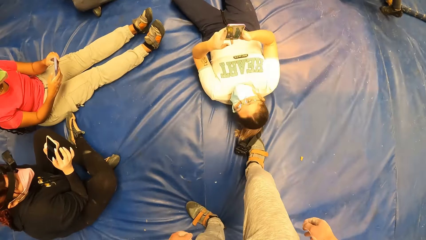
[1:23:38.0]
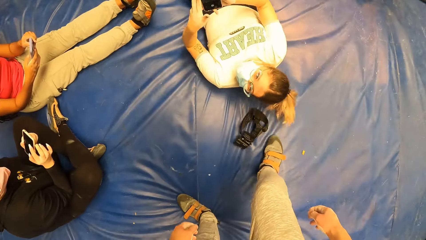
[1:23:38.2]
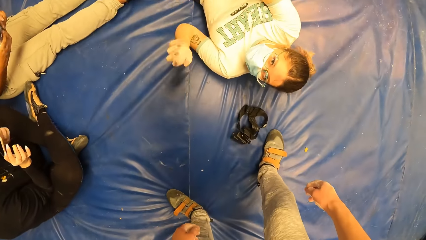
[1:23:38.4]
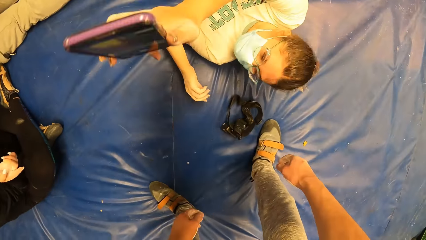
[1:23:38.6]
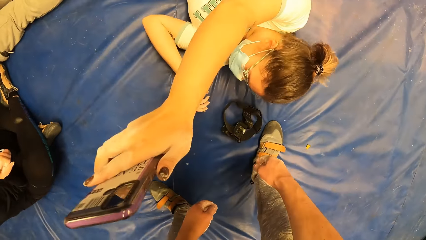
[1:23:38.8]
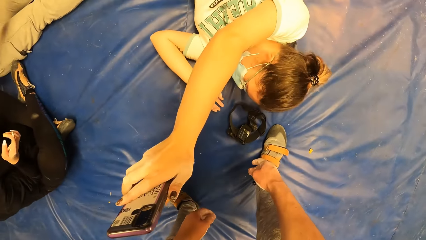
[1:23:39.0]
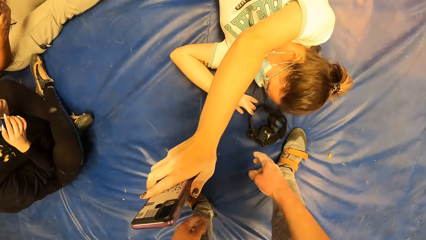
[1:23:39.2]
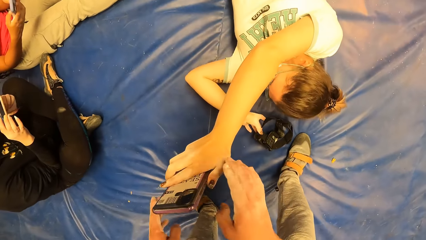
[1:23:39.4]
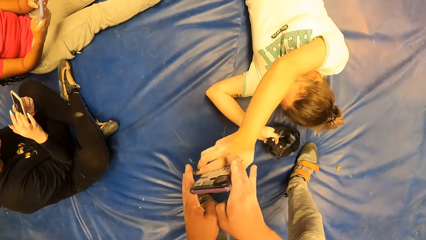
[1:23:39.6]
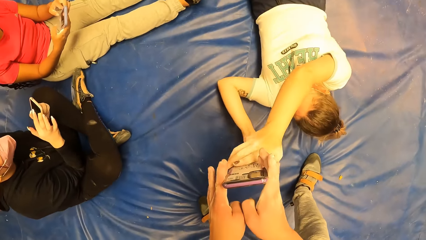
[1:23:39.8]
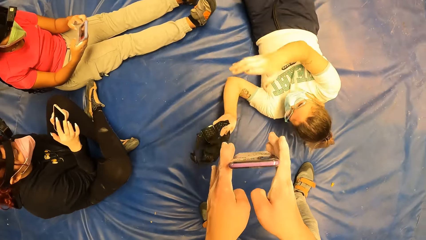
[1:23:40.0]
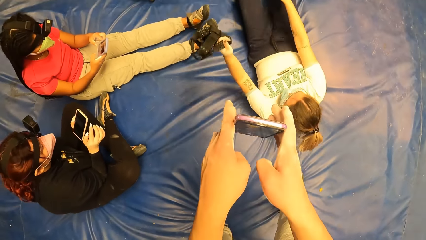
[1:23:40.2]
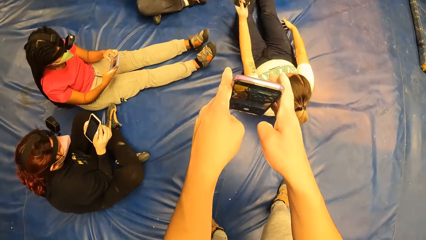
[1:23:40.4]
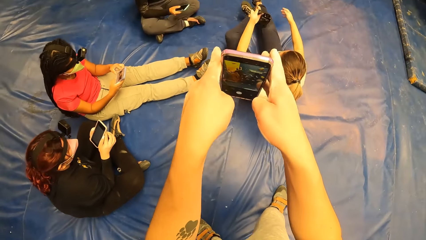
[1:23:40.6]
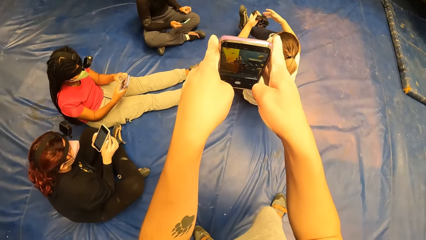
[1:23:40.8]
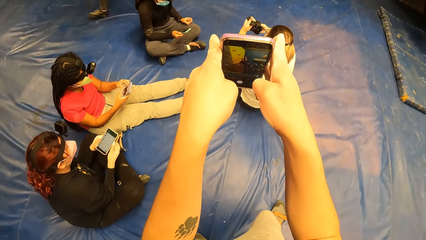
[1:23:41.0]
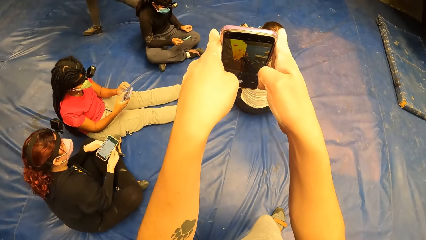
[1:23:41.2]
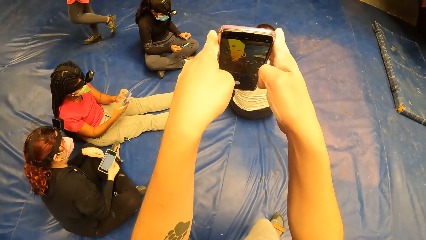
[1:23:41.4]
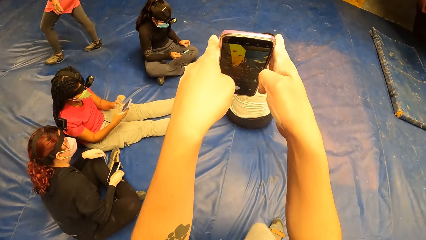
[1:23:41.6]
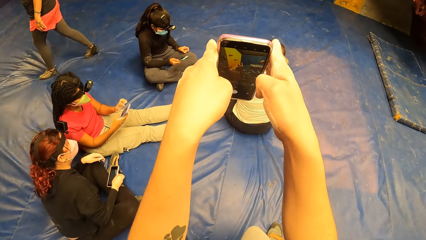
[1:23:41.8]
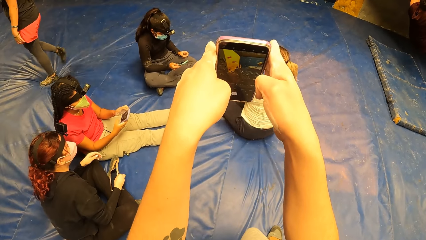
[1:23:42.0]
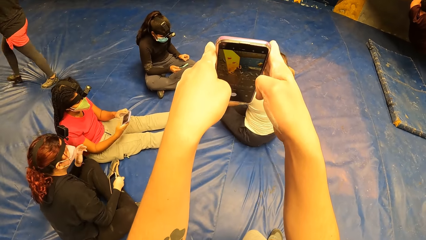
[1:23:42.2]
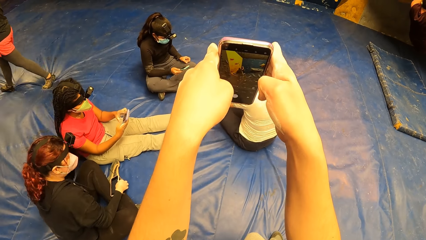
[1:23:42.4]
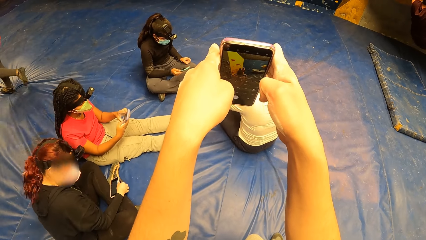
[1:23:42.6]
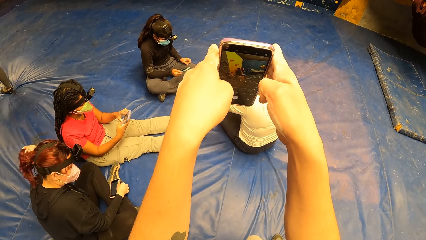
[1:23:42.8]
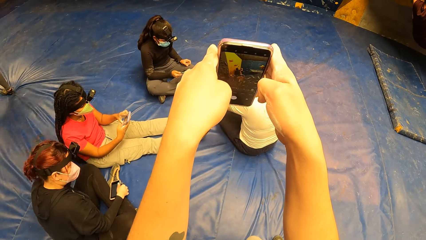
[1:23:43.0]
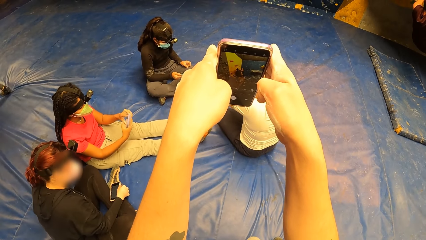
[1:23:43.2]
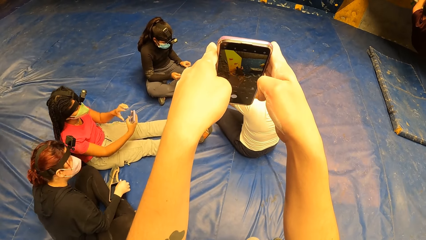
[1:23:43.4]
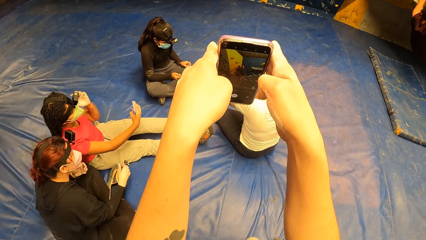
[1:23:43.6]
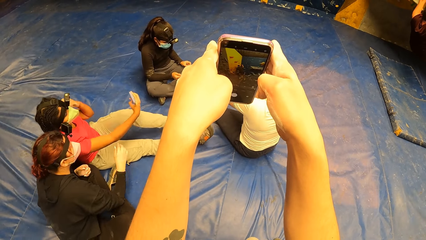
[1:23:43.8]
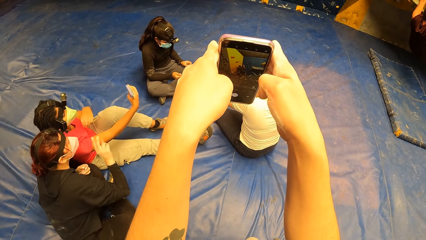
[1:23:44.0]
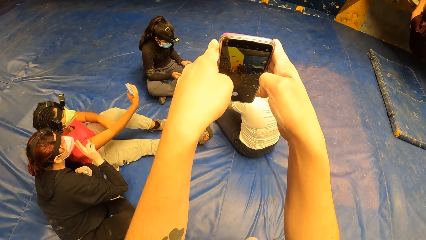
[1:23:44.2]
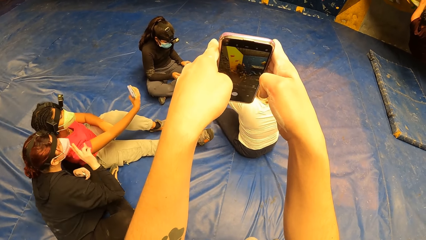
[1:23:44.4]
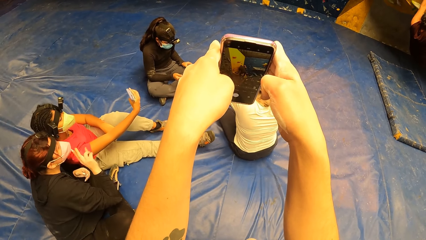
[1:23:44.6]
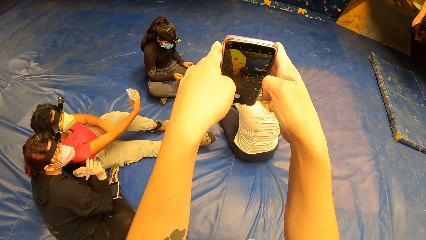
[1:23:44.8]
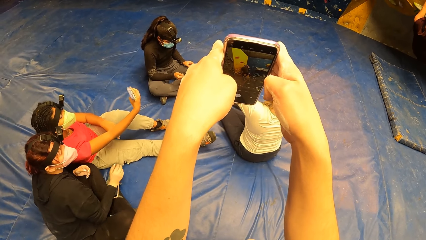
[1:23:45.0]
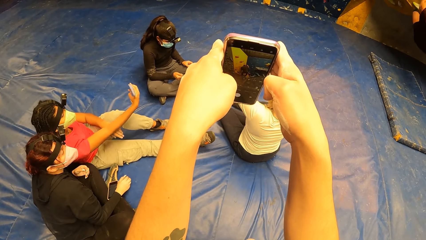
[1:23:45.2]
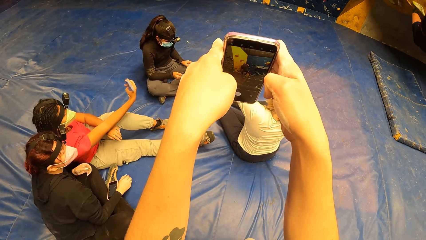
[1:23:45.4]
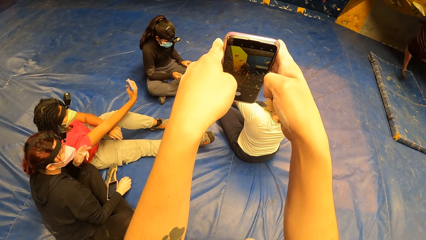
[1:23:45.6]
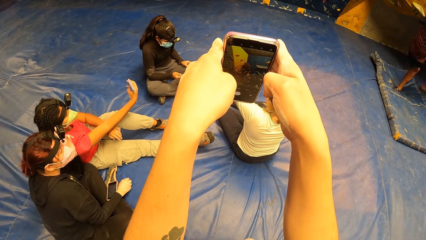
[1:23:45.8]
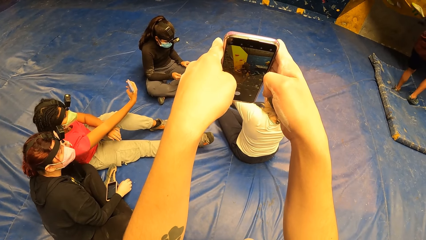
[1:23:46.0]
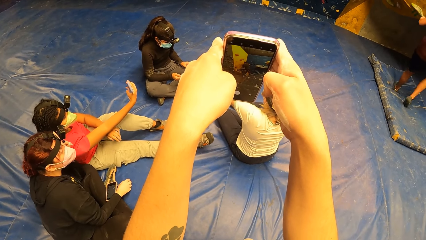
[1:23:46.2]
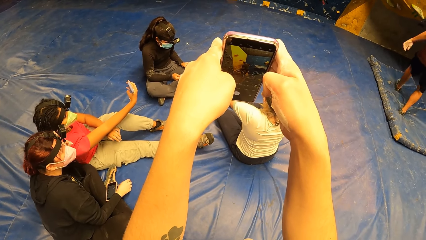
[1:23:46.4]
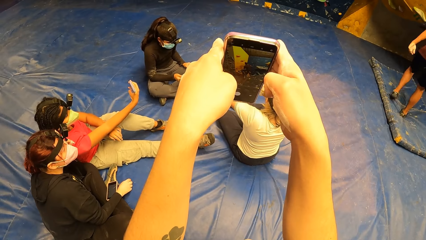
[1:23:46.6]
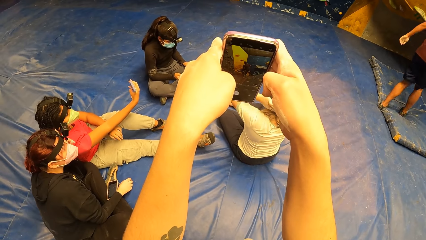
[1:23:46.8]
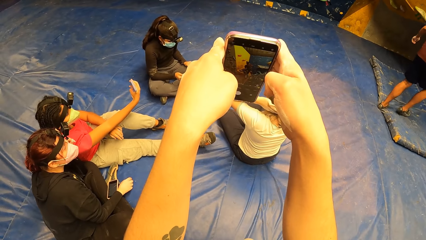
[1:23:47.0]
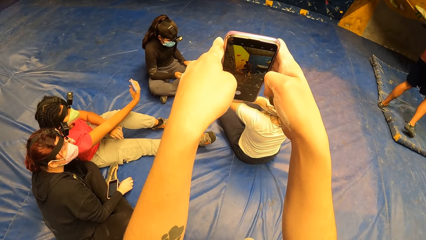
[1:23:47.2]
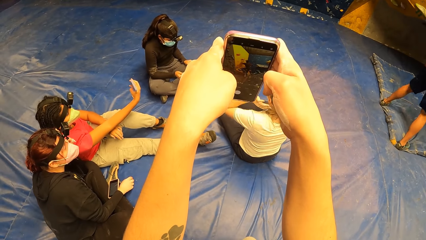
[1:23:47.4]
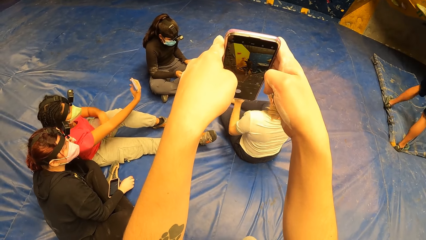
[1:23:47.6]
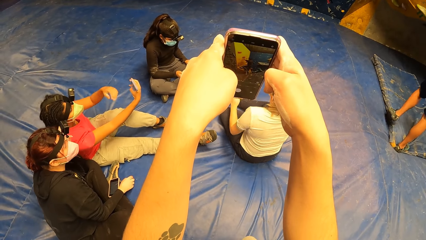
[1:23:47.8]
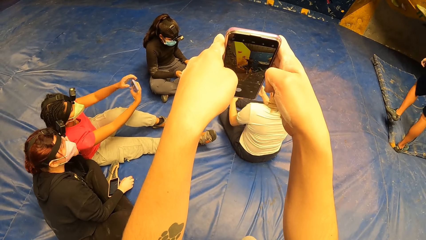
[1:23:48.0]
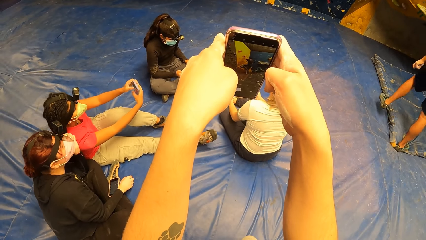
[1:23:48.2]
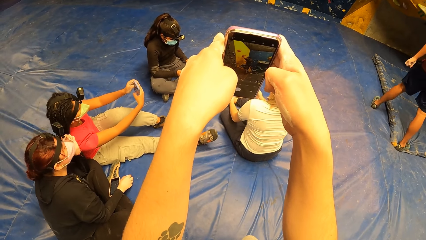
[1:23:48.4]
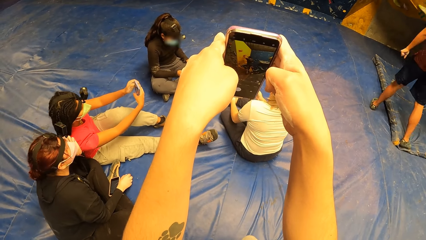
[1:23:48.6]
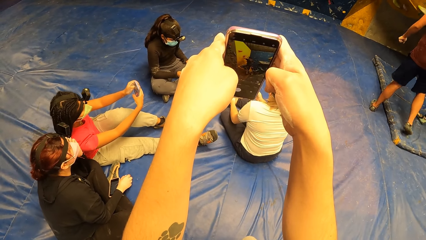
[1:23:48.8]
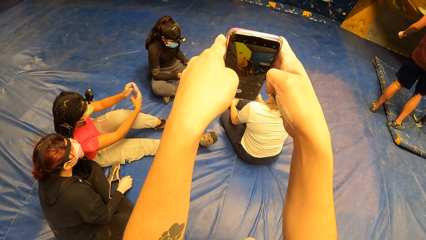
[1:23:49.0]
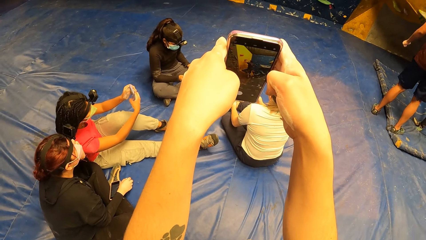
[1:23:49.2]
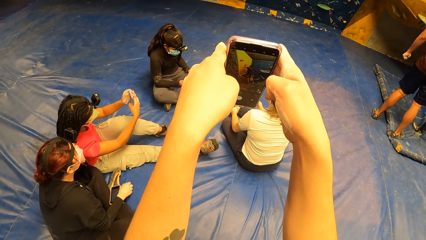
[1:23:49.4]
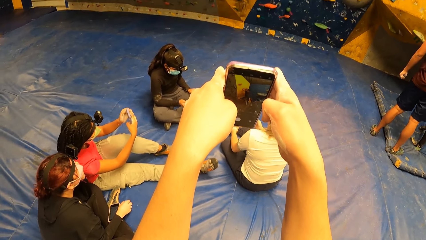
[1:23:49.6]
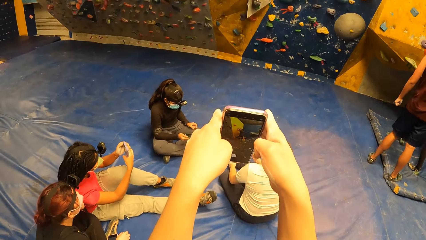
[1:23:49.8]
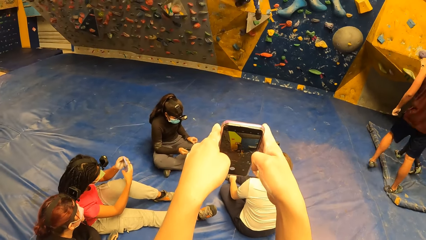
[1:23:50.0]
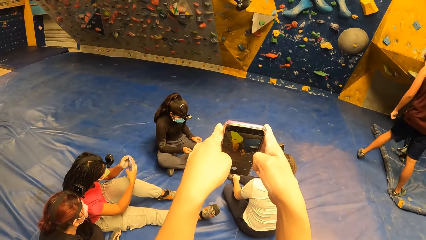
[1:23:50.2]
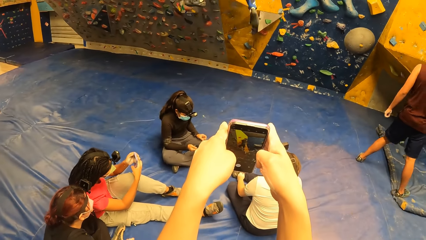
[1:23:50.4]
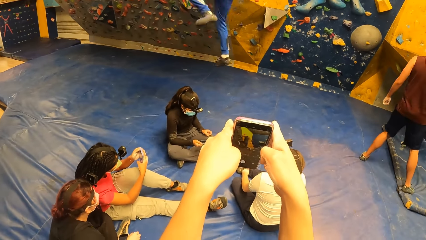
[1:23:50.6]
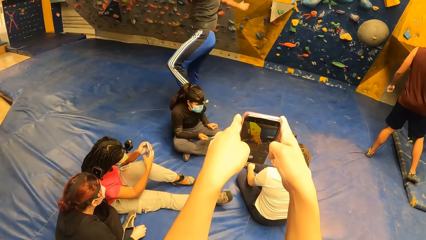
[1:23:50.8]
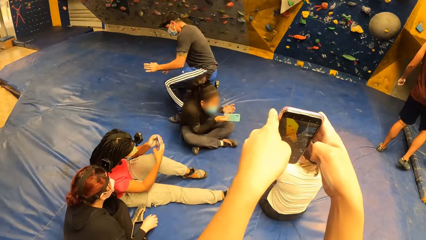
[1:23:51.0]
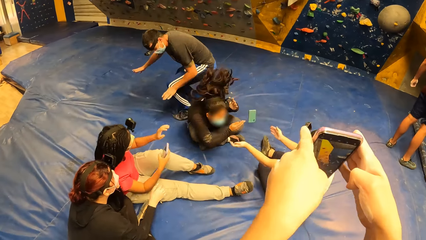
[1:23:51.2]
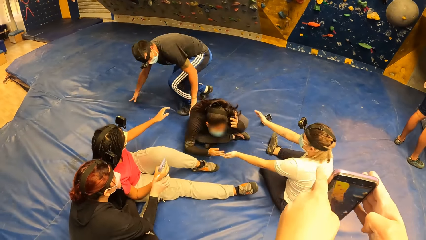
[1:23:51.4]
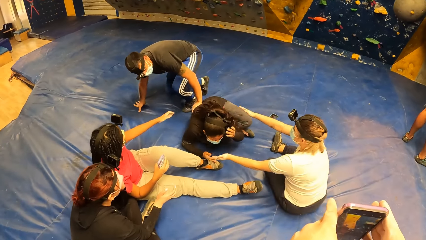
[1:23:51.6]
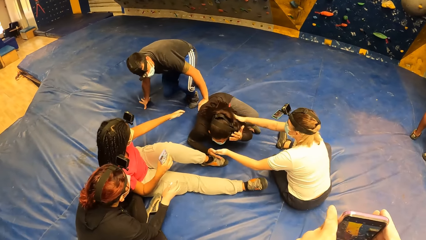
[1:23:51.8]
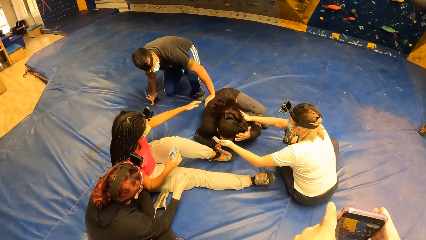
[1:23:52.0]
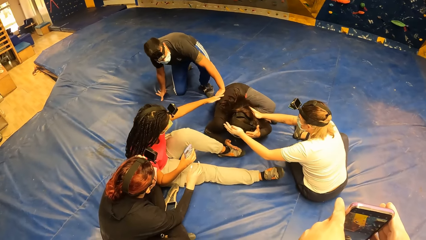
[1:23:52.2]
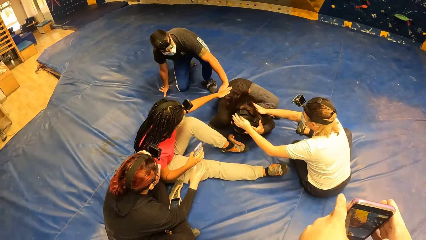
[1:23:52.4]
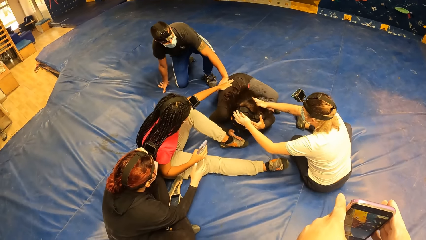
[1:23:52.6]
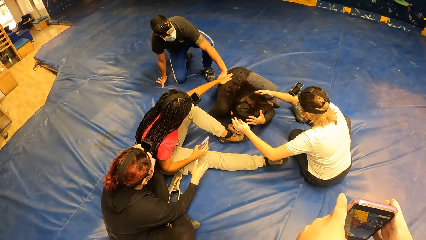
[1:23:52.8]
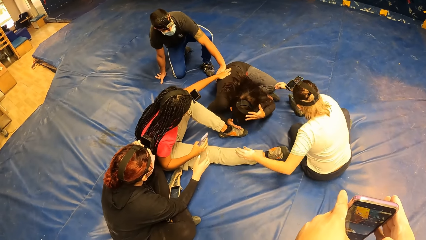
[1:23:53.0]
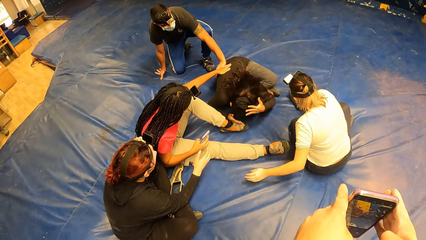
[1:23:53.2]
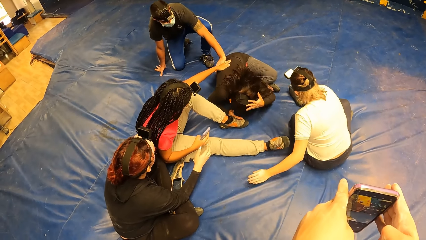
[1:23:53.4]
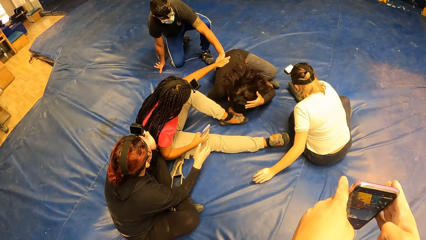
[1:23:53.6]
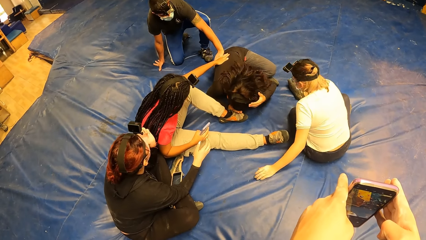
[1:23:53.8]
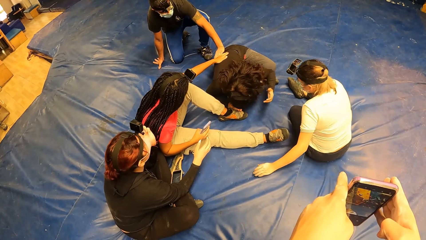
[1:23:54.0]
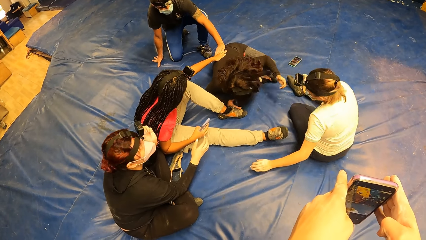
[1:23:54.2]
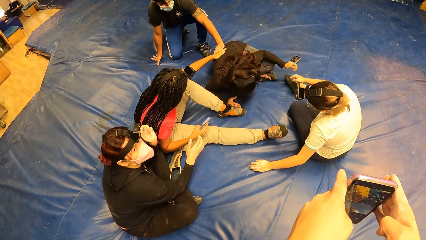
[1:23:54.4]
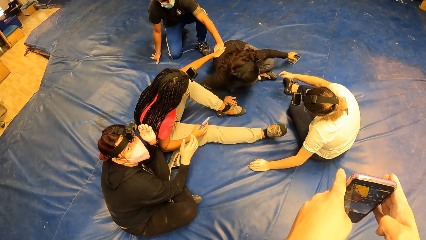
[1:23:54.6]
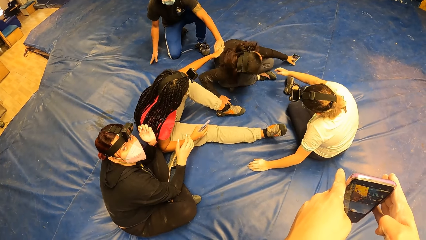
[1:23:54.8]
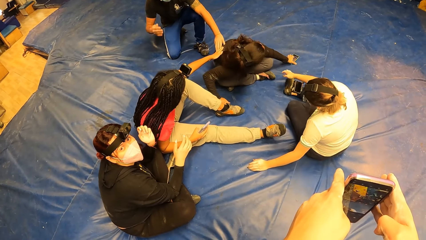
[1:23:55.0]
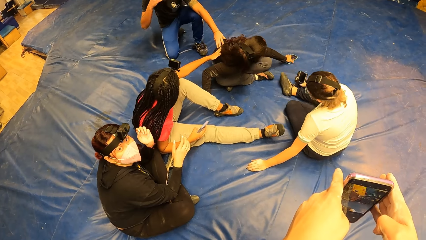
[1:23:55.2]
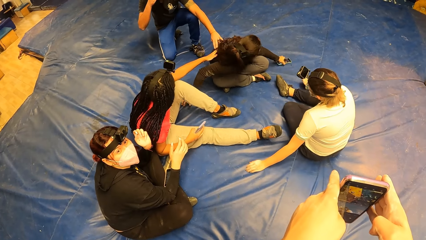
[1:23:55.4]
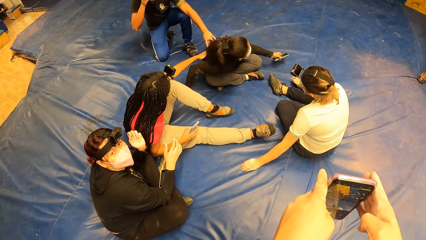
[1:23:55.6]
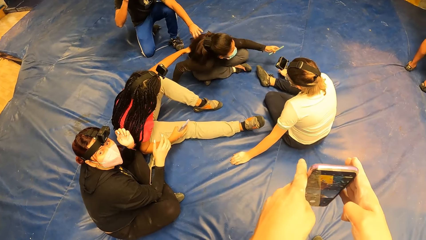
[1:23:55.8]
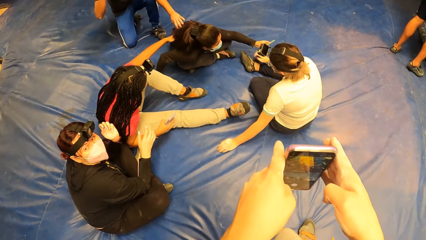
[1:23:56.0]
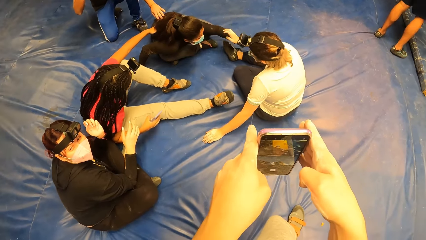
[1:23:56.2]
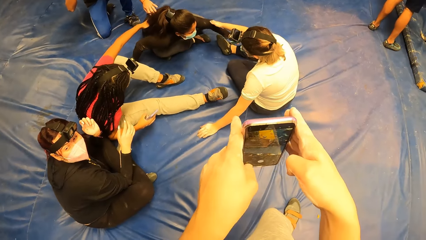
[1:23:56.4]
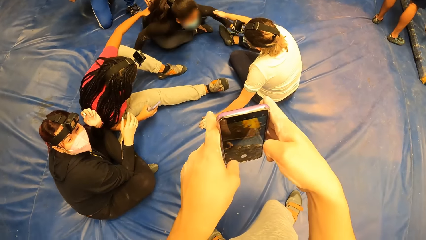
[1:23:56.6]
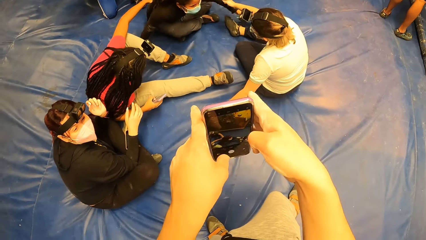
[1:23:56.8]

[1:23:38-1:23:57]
A woman gives a phone to the camera wearer. The camera wearer takes a photo or video of a man. The man climbs the wall, jumps down the climbing wall and falls on a second woman. The second woman holds the head. The man touches the second woman. The first woman touches the second woman. A third woman touches the second woman. The second woman picks up the phone.
